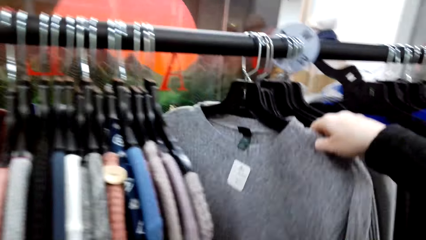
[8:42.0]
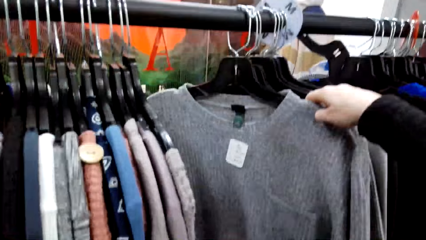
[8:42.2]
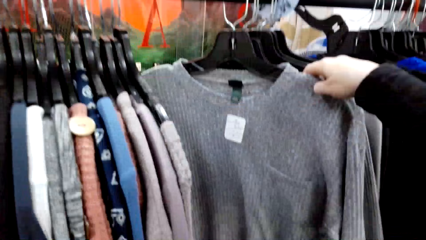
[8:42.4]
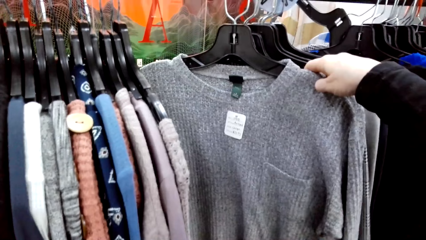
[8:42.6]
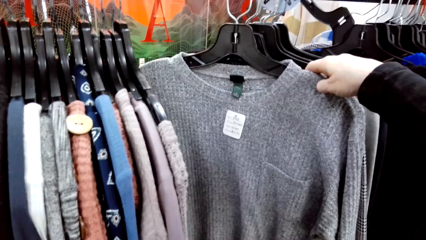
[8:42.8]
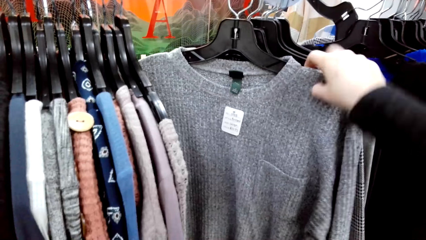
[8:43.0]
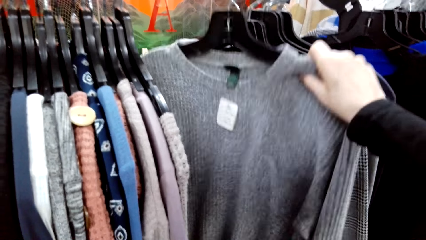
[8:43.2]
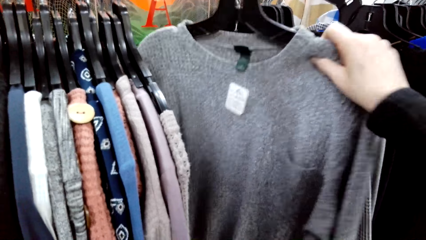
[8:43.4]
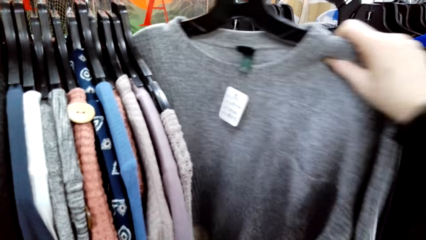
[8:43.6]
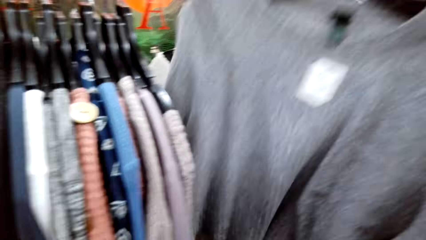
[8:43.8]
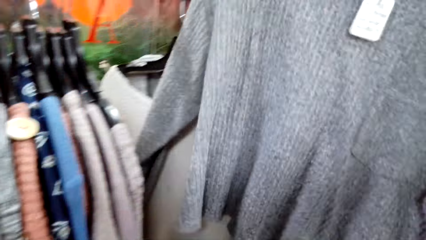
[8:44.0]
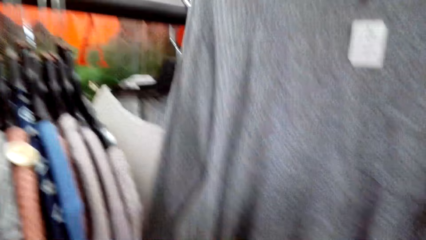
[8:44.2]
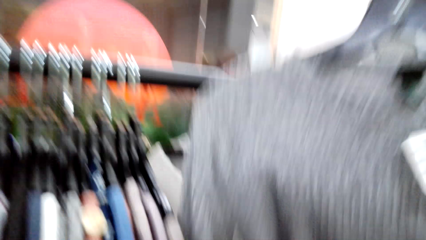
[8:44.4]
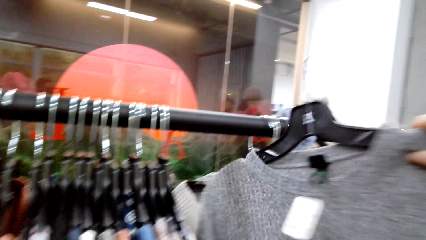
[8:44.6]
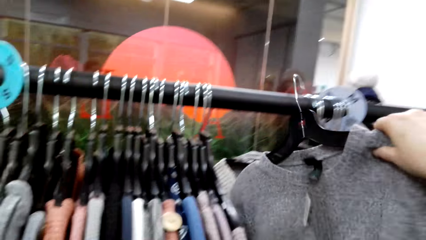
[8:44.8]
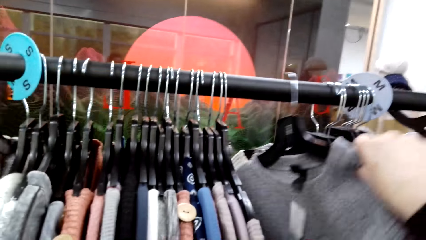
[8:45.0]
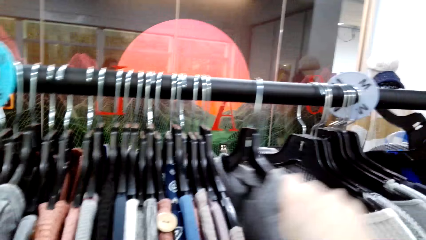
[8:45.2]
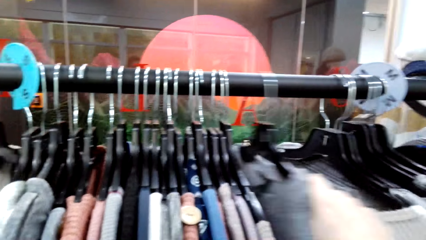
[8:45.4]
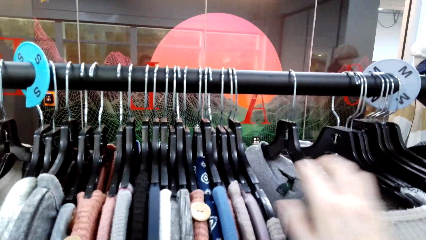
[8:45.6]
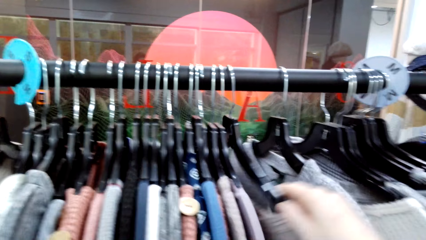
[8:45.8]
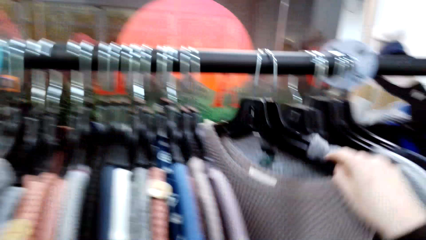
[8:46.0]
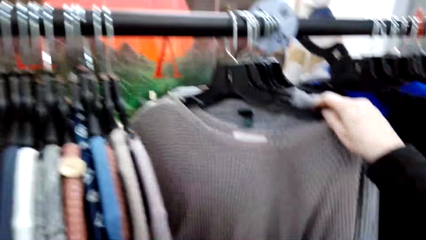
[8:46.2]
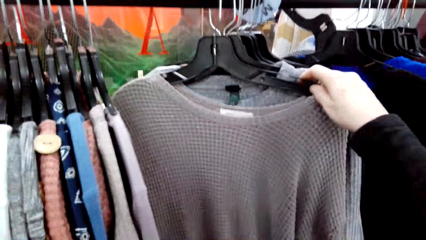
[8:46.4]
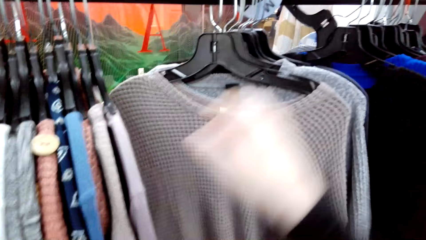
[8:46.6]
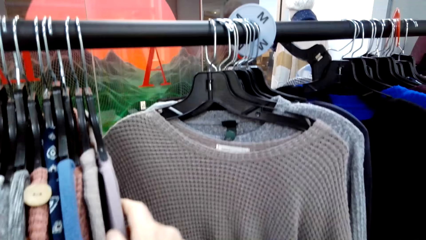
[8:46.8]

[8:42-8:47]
The camera wearer picks up a cloth on the clothing hanger stand. They hang the cloth on the clothing hanger stand. They sample clothes on the clothing hanger stand.

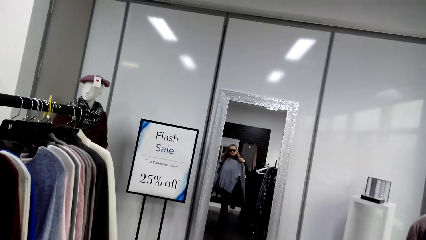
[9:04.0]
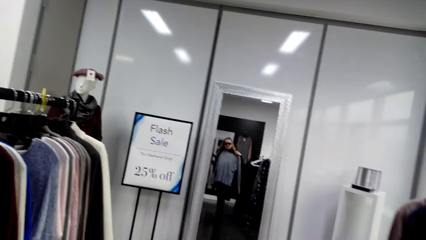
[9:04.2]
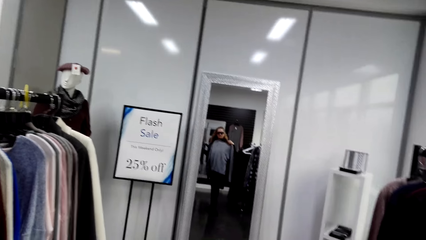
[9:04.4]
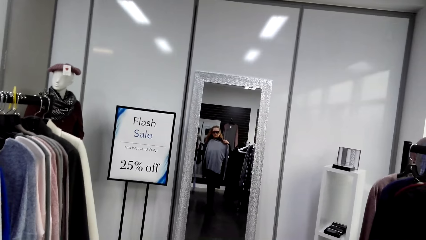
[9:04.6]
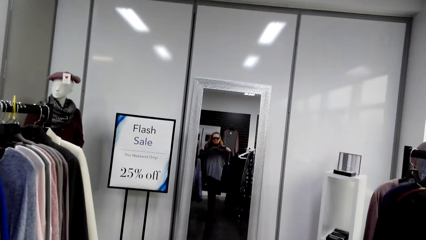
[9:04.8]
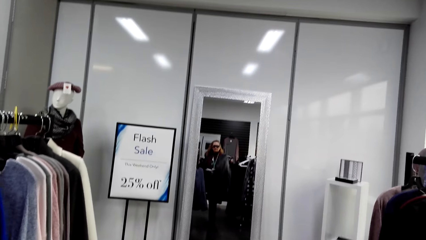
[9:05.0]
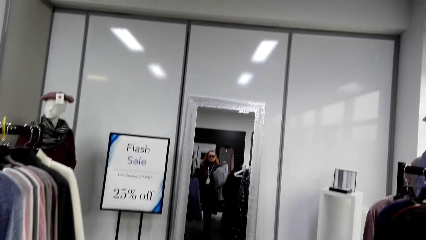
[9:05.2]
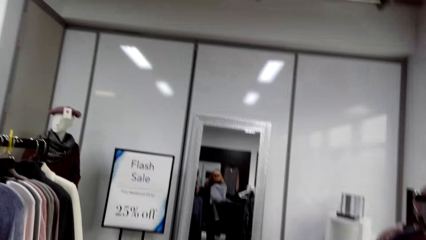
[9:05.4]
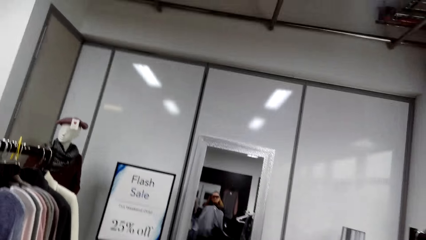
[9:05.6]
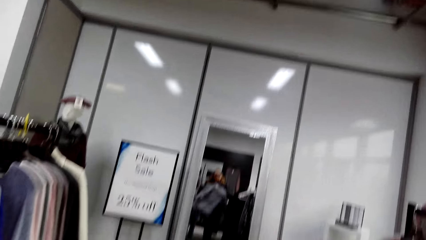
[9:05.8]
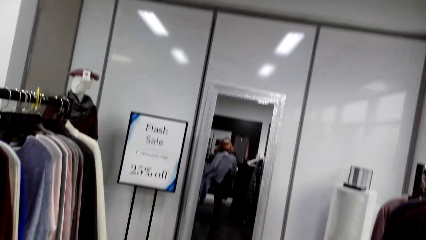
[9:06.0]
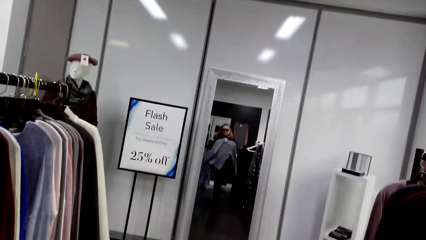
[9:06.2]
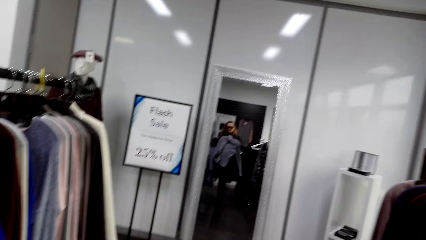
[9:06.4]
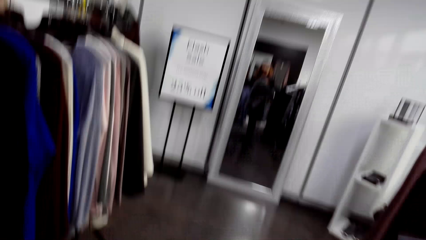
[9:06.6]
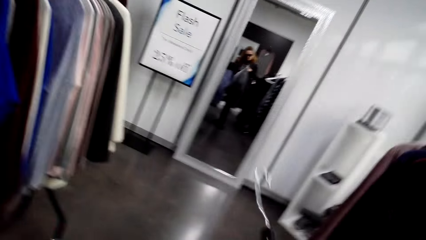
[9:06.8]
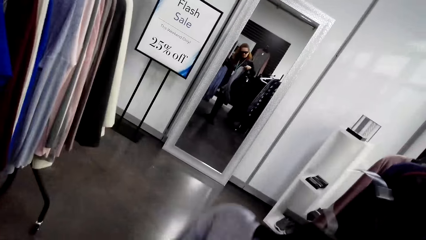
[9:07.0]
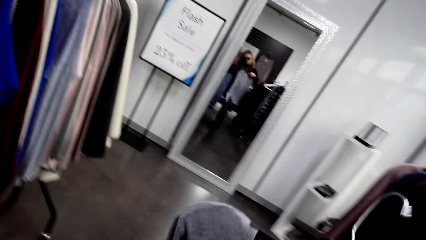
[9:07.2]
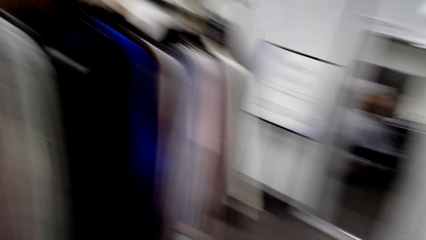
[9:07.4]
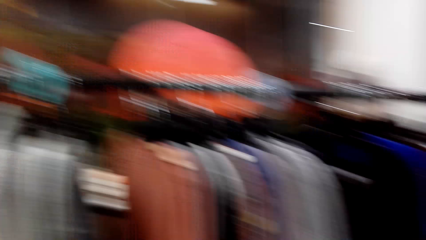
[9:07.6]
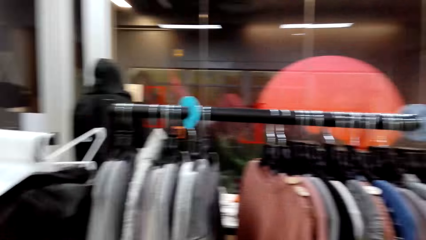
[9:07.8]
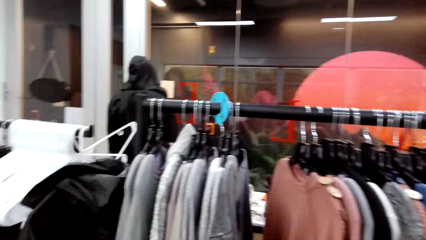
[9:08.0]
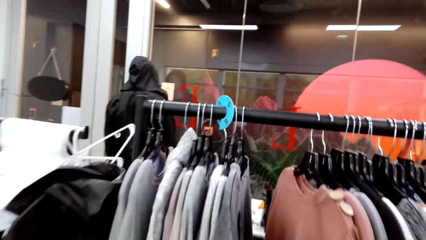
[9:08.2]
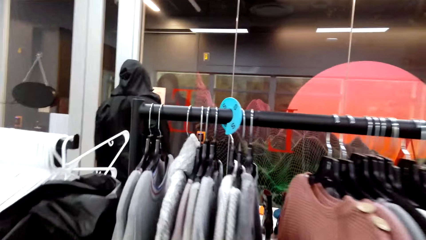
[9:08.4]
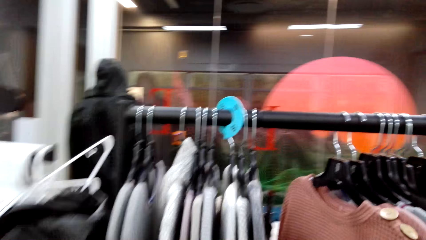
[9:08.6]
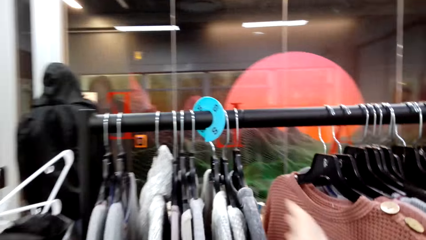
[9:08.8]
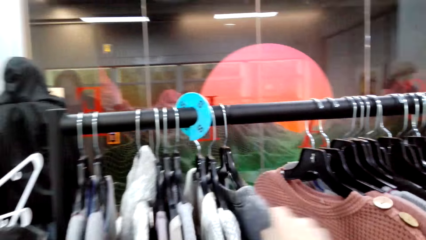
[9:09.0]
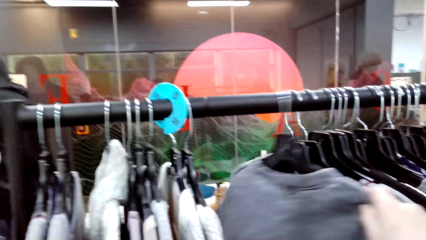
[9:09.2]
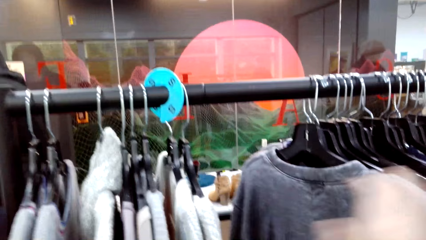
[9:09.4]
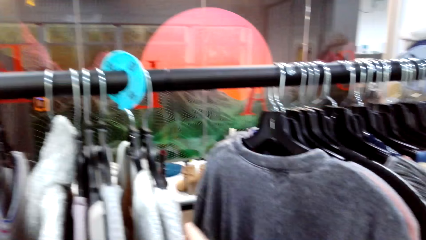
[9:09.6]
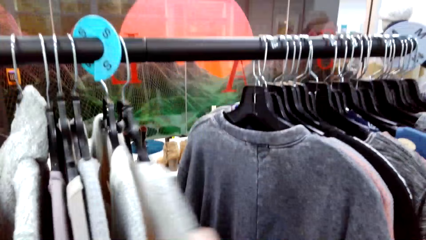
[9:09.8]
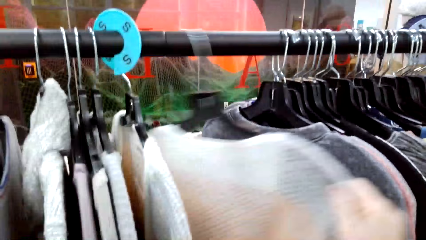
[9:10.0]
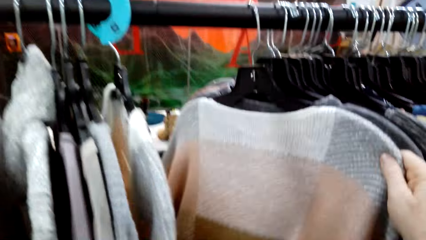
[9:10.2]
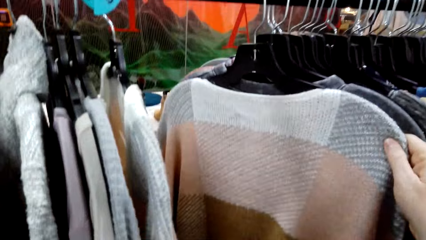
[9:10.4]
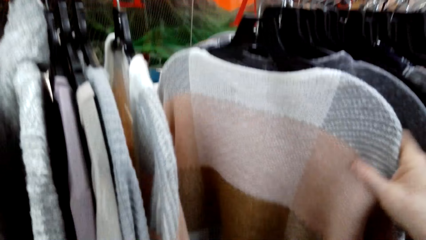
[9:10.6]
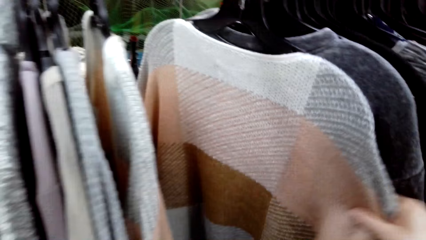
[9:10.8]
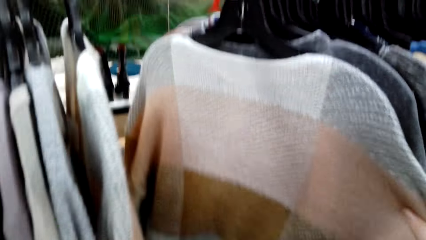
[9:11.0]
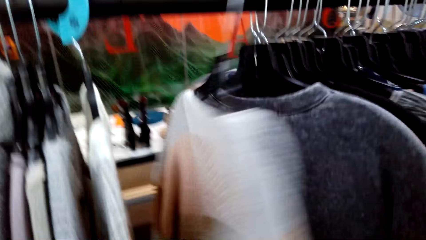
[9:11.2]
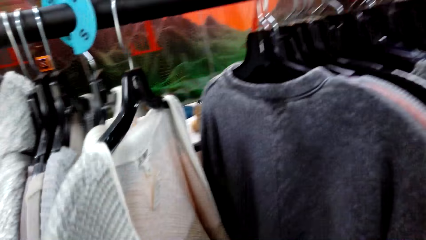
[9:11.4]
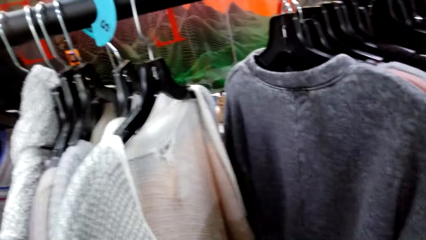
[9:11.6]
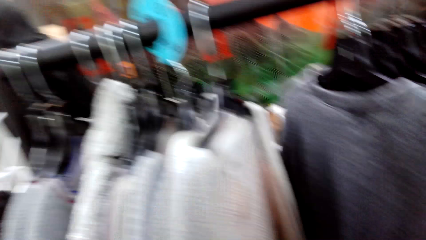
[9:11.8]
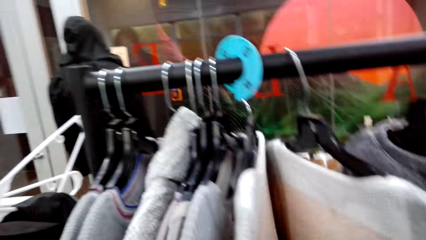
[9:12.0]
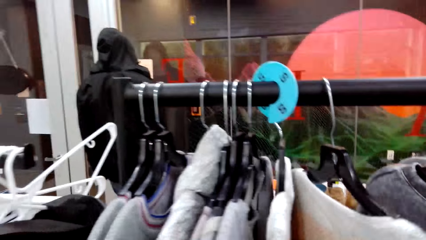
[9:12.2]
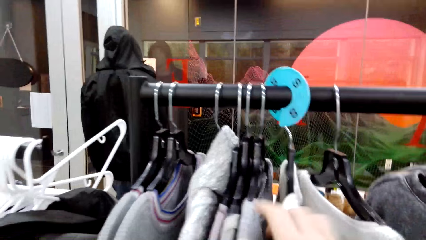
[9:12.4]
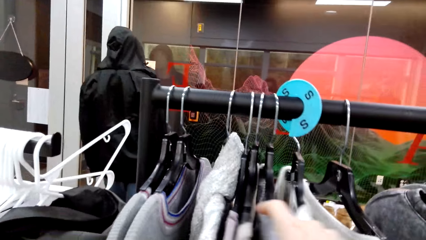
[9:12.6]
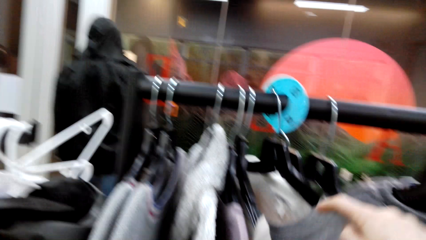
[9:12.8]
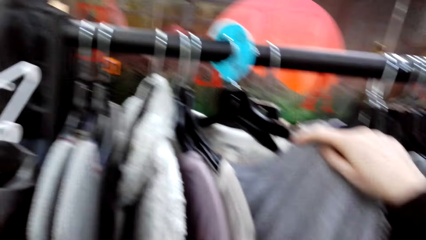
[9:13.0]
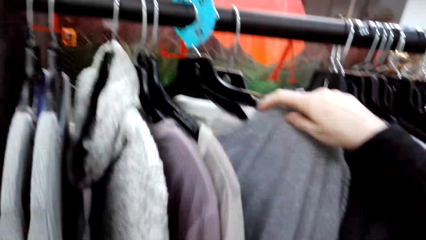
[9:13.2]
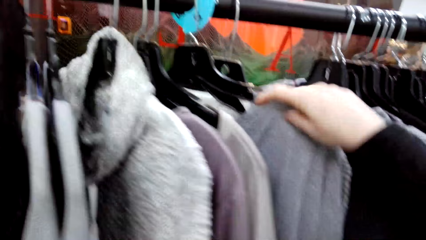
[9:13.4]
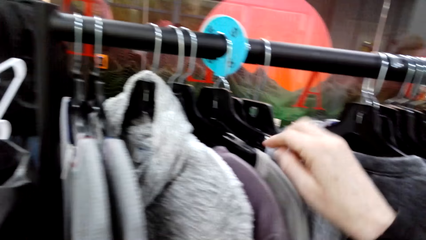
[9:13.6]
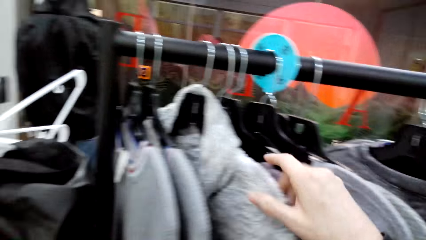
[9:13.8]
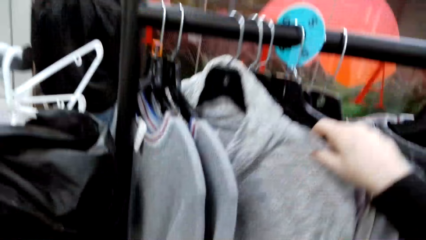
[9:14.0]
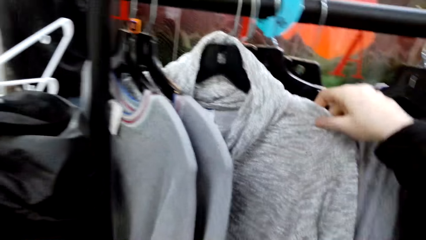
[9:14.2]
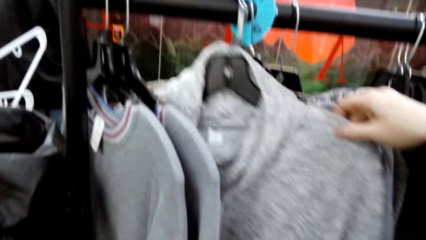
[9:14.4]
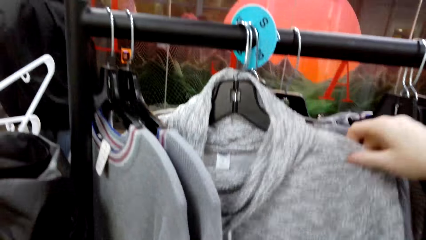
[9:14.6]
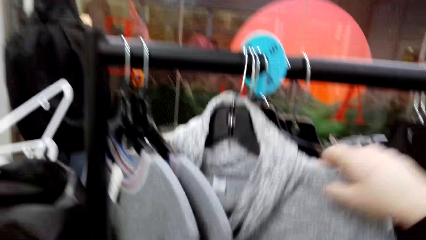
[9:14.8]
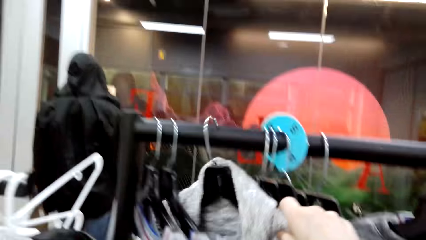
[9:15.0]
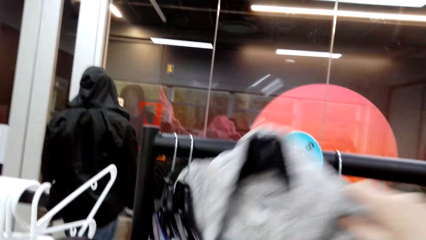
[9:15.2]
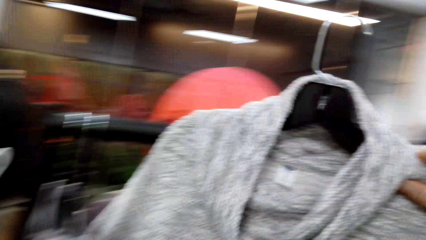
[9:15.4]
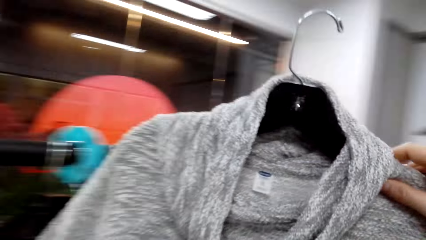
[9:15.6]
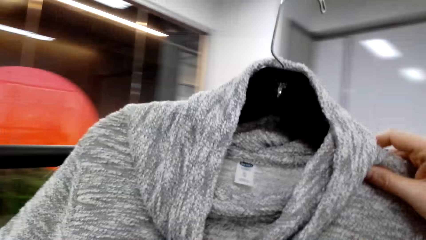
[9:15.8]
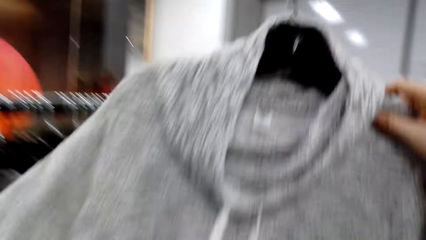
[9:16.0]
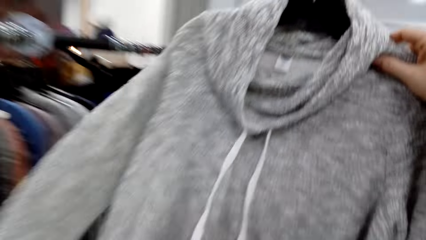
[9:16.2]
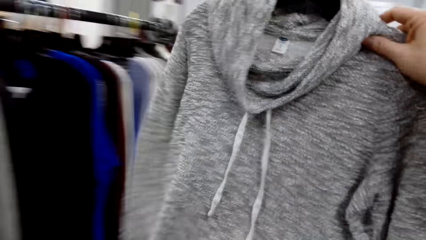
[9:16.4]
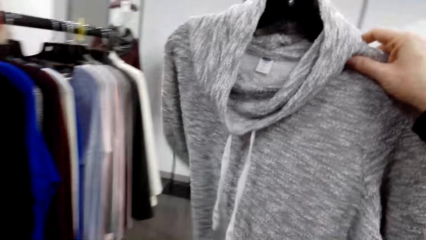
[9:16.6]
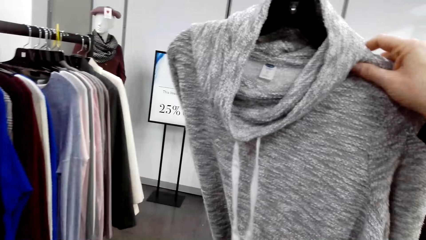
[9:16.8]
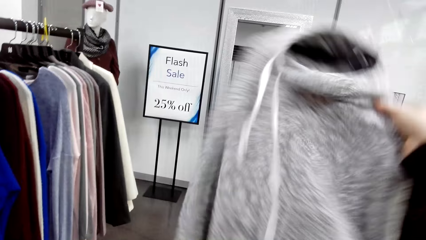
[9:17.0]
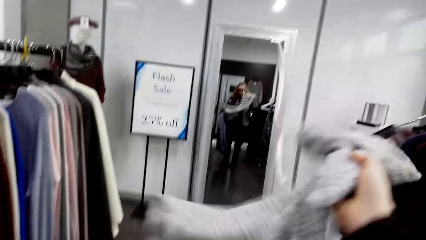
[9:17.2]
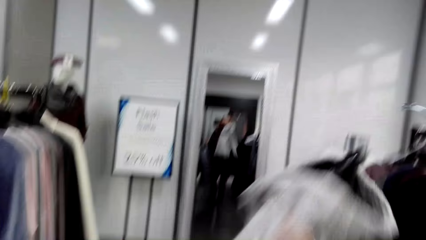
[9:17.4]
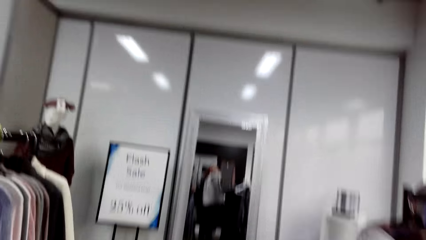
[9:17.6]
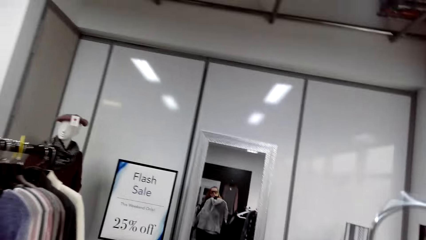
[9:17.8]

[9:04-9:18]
The camera wearer fits clothes in the store. They look at the mirror. They walk around in a clothing store. They sample clothes on a clothing hanger stand. They pick up a cloth. A woman picks the cloth from the handrail with the right hand.
